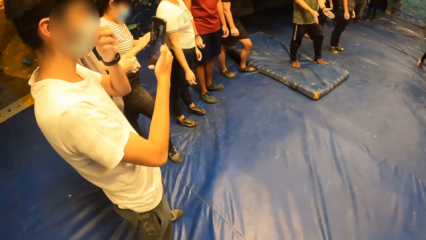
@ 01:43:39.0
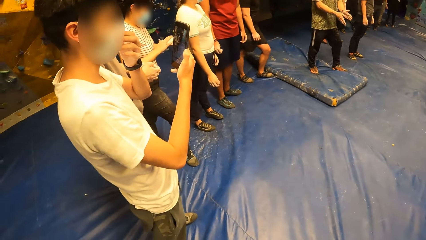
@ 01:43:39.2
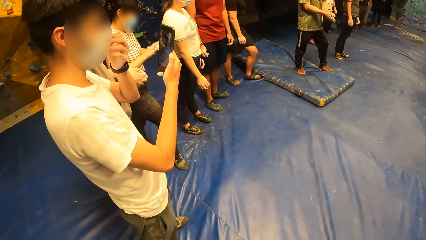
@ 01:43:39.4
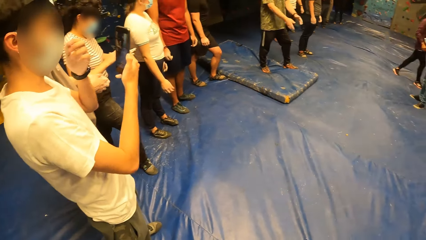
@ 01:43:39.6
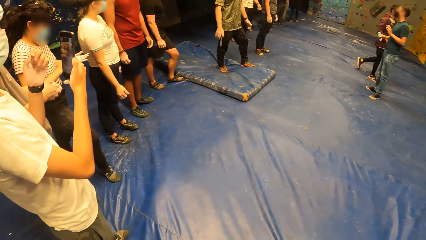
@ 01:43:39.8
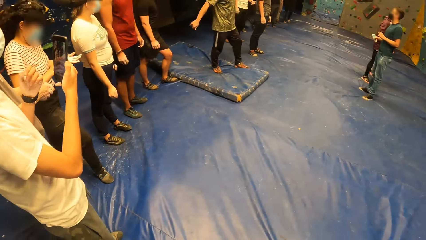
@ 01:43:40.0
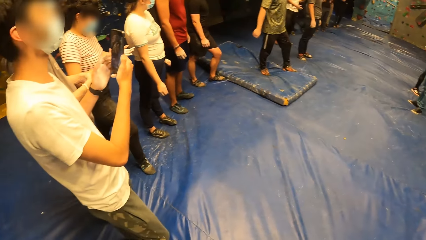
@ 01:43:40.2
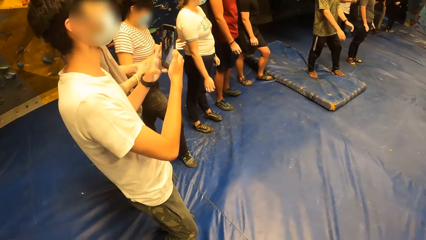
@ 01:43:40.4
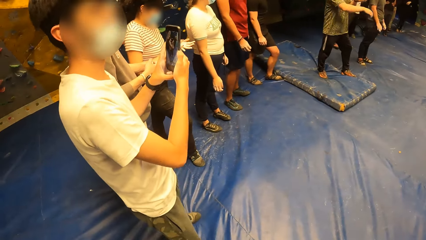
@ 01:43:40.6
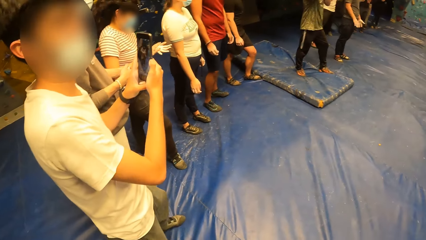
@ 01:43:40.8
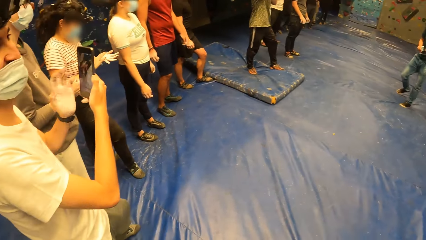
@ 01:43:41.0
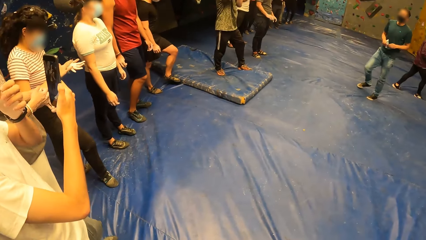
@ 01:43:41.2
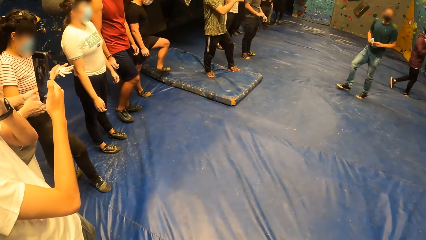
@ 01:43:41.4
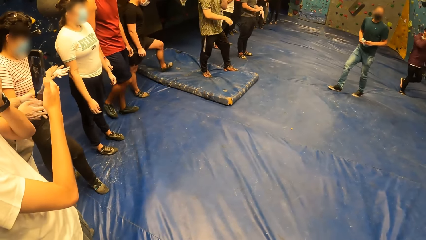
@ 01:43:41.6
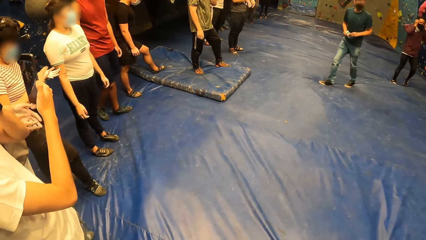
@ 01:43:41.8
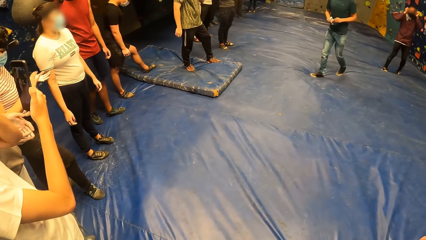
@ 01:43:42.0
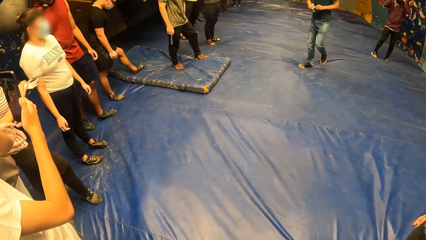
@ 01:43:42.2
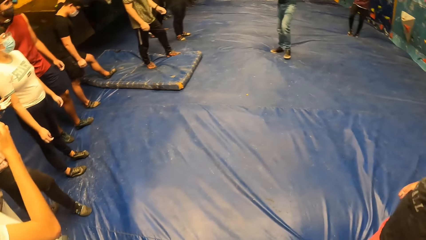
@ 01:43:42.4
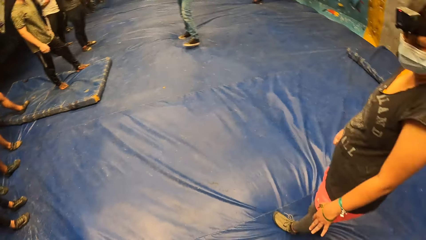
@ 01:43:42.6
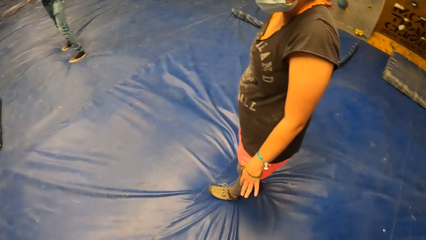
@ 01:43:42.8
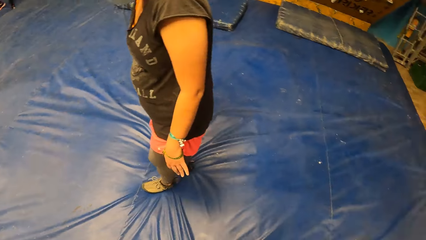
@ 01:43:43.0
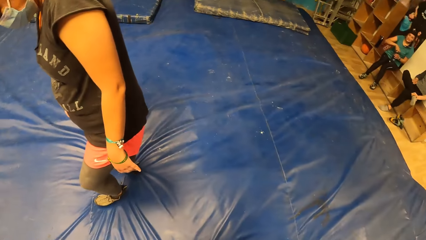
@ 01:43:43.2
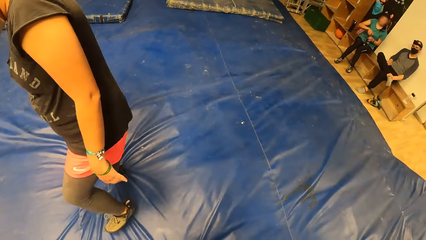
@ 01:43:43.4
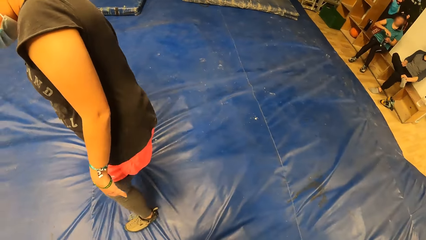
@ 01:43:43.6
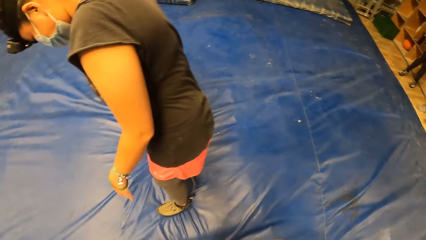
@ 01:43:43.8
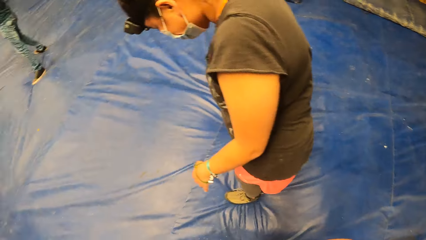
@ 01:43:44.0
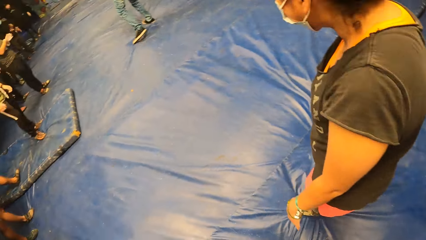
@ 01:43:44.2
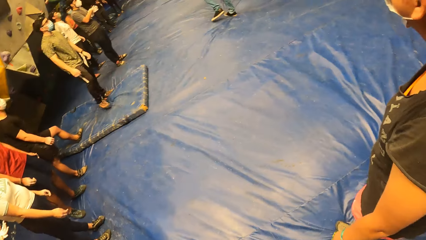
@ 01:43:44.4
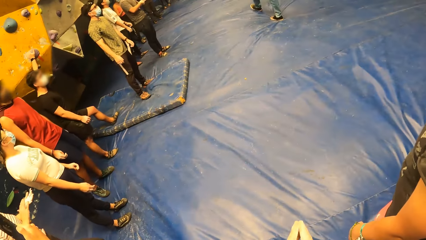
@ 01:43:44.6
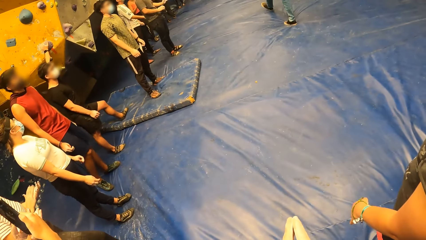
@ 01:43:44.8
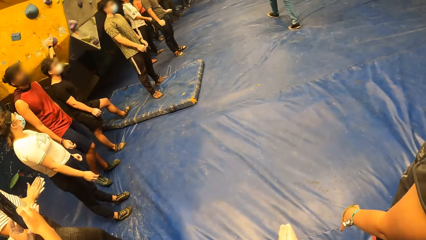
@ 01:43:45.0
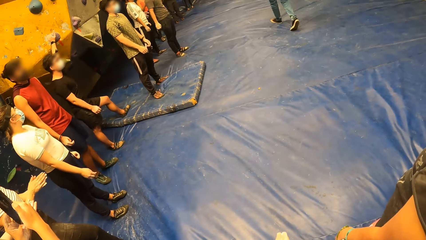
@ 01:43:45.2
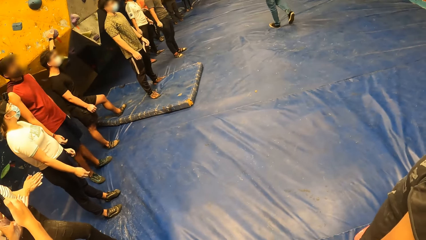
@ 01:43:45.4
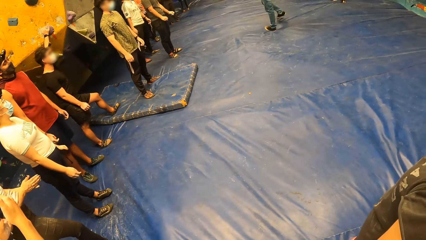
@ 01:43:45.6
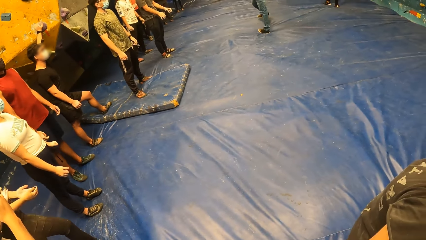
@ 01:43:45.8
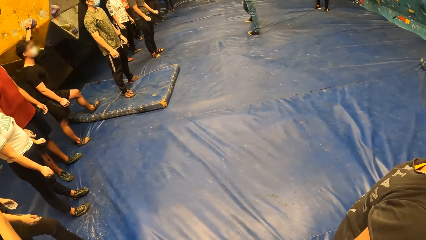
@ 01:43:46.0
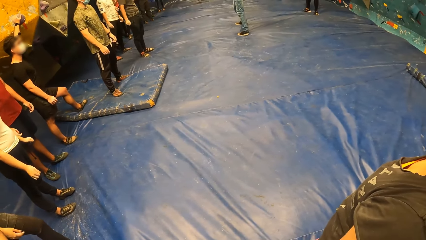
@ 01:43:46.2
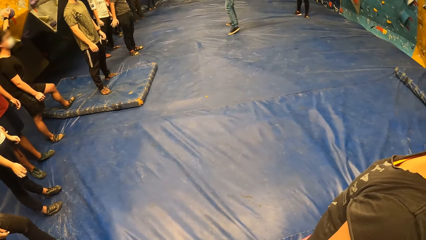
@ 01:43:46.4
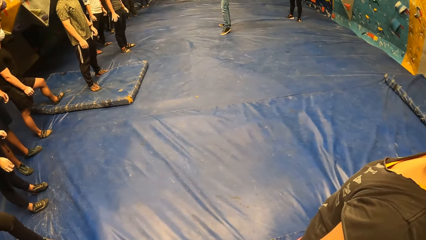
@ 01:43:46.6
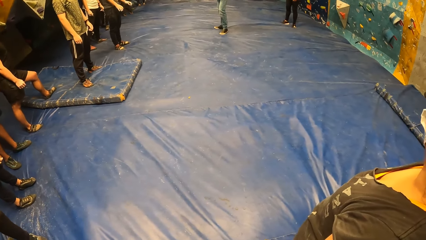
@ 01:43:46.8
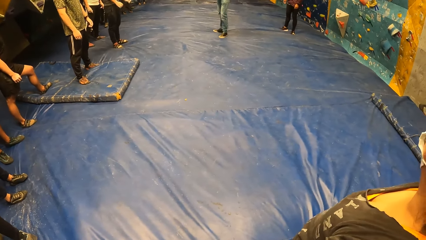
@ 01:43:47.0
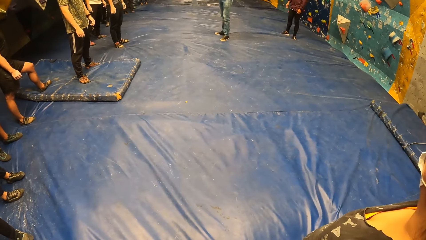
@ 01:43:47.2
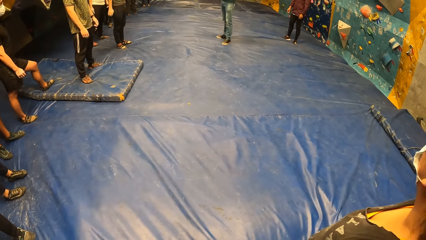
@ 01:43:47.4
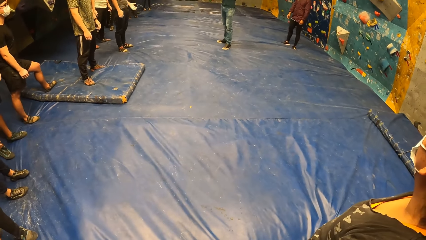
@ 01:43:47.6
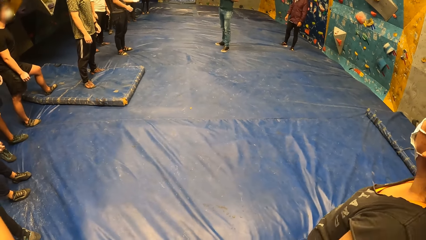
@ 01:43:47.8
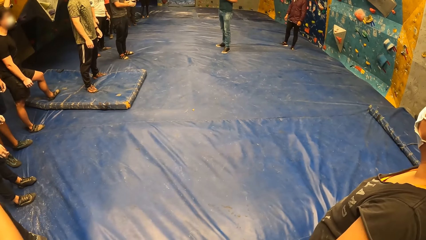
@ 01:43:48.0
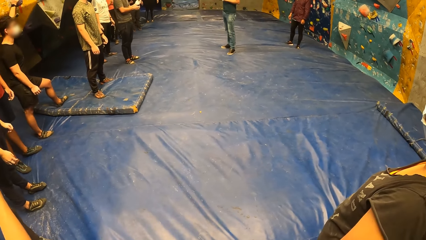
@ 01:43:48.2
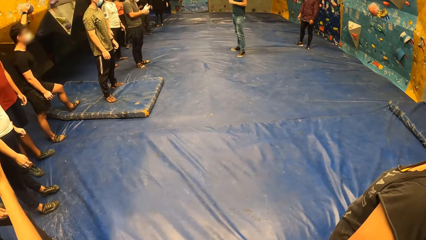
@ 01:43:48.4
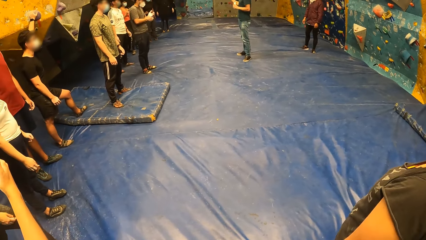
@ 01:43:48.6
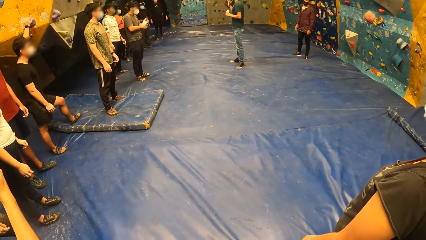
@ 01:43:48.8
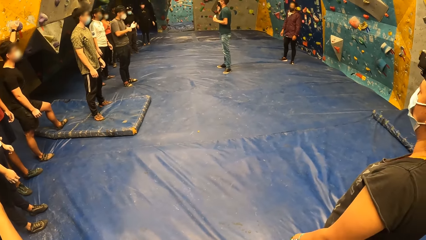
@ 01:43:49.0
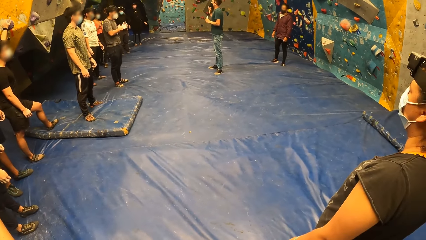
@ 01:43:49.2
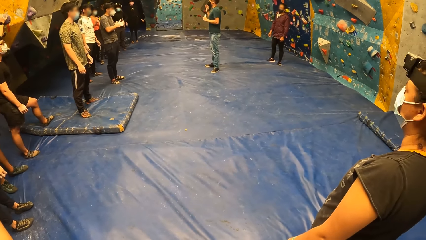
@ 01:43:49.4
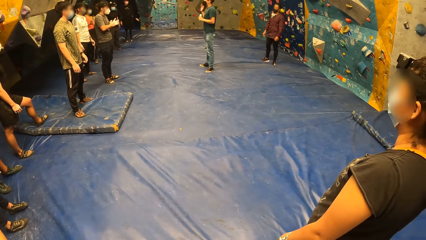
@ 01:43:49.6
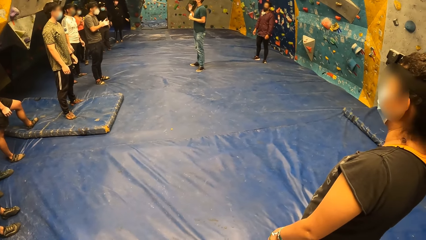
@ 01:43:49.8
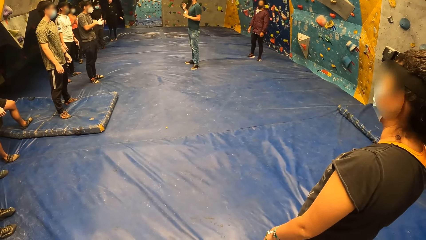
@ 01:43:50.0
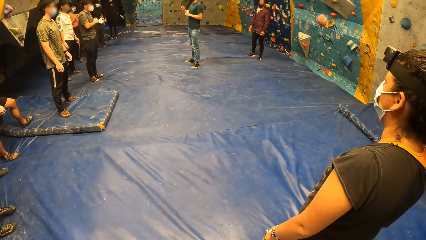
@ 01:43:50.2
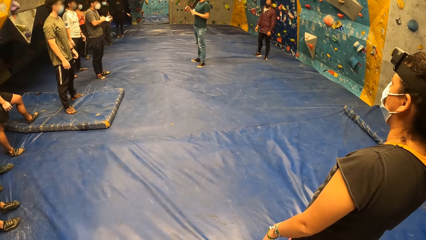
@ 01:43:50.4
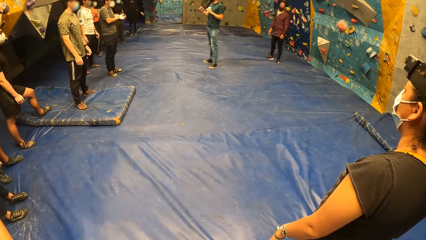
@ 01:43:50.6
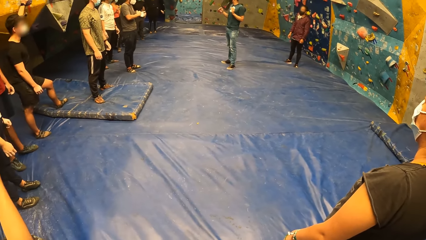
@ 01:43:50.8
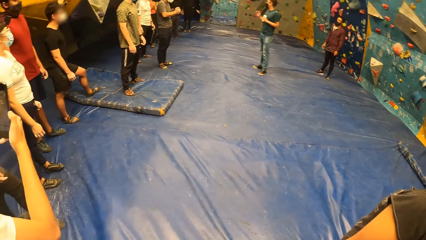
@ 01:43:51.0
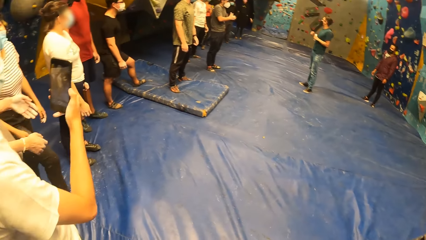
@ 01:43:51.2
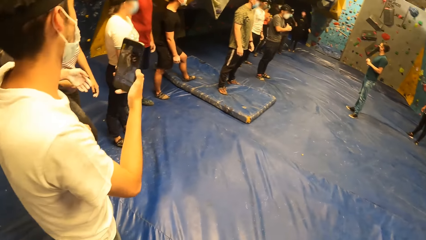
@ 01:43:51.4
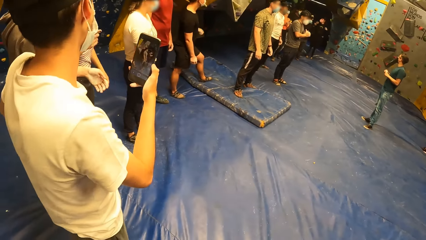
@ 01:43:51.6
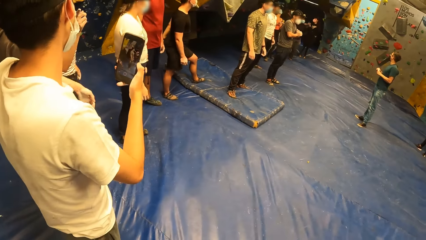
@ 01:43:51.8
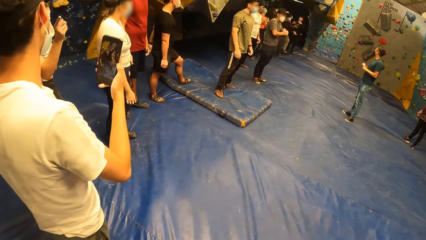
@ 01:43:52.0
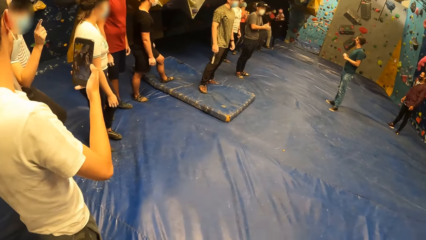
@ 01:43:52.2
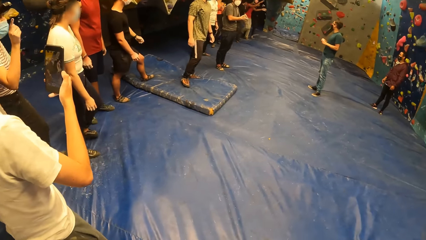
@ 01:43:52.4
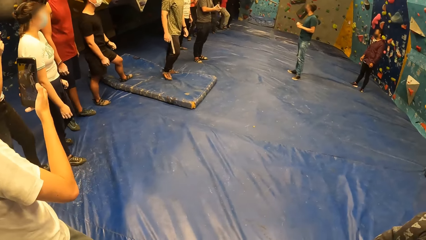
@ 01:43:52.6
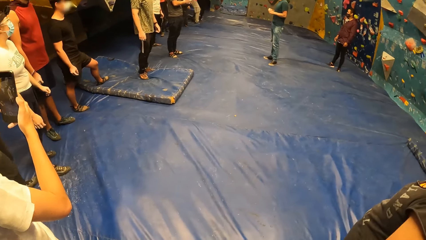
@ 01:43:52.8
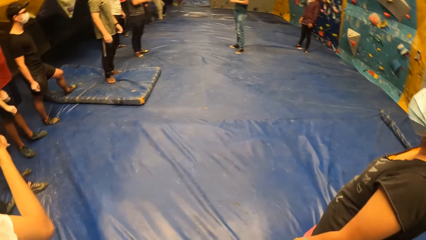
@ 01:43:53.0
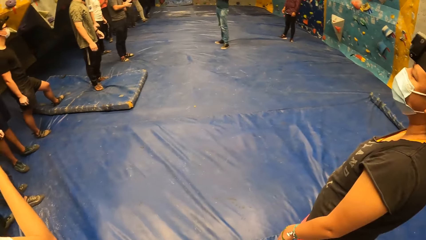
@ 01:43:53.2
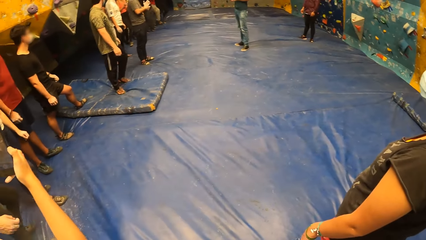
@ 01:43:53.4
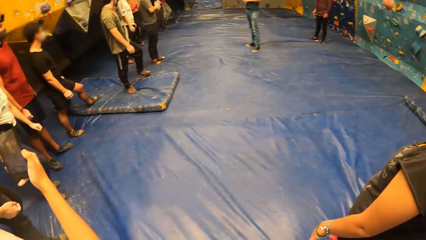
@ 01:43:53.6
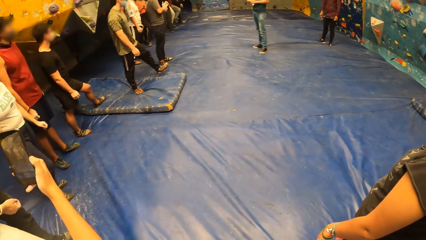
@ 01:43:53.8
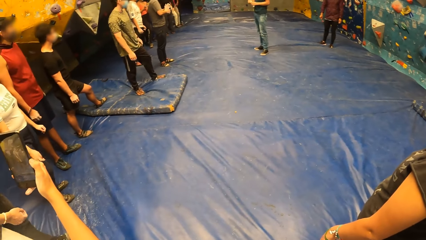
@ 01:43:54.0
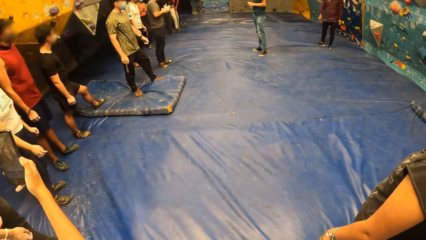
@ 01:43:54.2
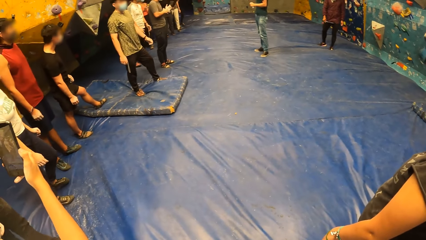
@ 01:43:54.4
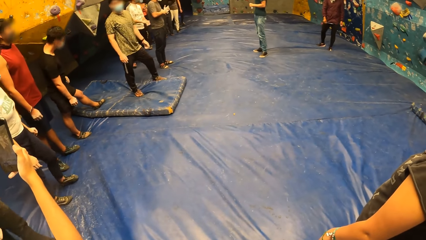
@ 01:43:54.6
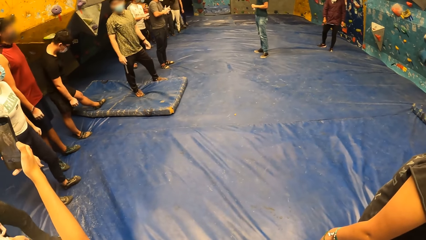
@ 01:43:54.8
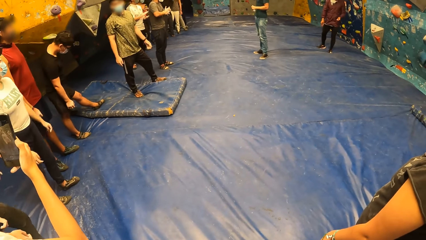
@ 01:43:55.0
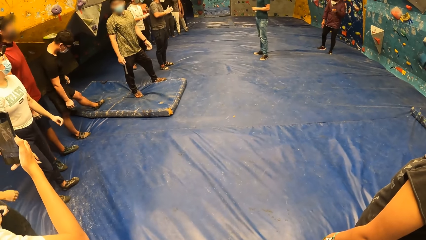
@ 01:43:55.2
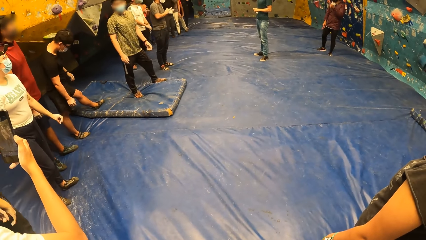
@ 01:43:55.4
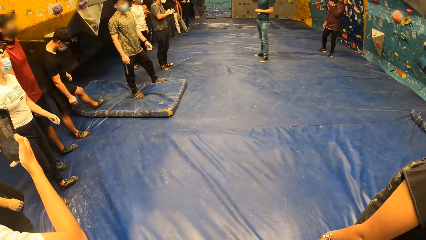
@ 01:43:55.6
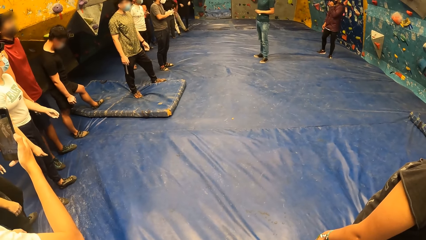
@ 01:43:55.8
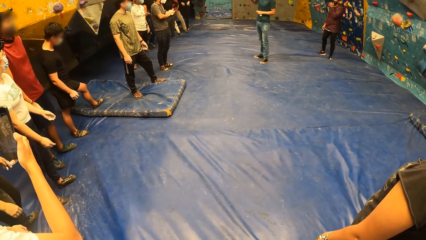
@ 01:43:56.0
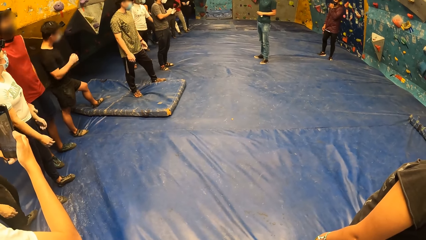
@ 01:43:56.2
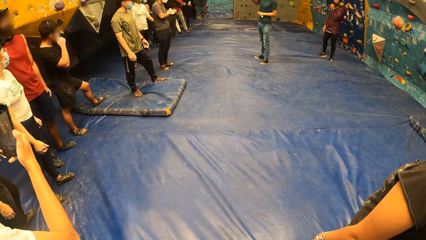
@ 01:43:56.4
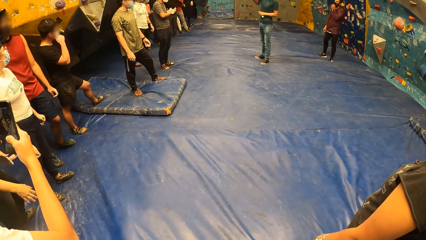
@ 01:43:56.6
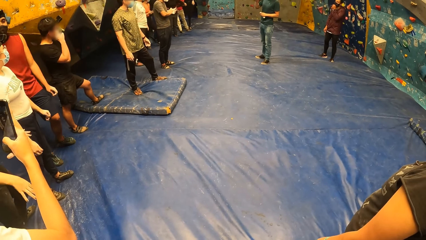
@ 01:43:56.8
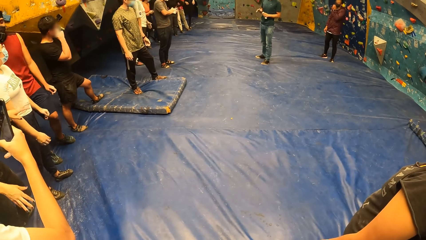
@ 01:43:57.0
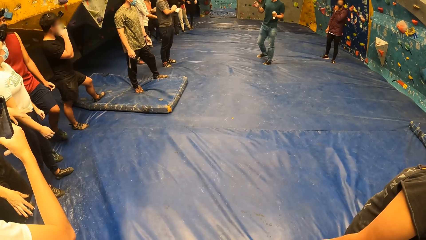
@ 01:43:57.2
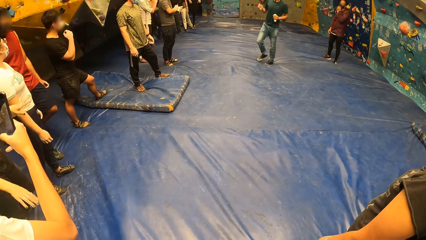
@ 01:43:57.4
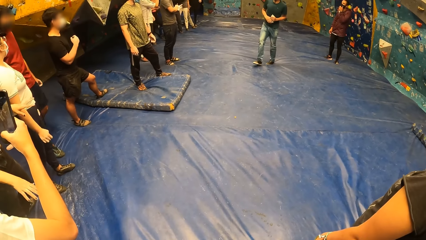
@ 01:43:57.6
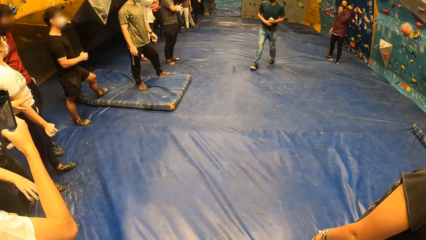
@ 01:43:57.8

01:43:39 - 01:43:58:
A man walks in the room. The camera wearer looks around the room. The man walks in the room. Another man converses with a woman.
